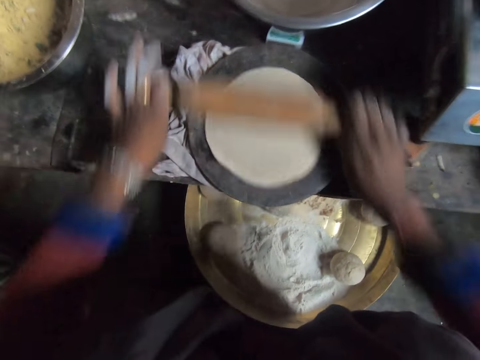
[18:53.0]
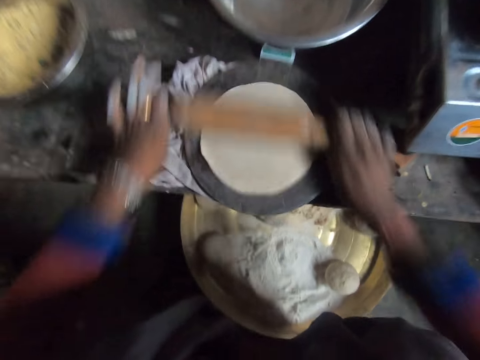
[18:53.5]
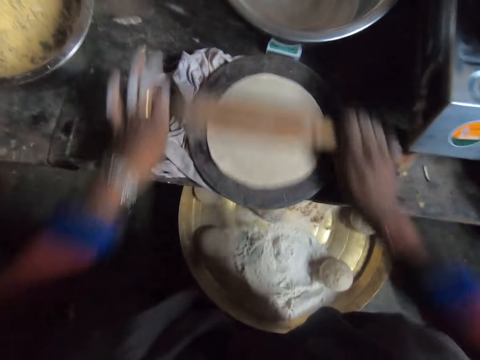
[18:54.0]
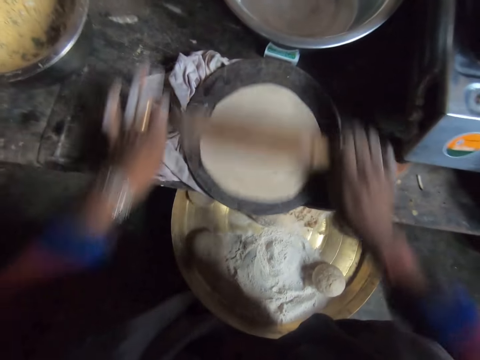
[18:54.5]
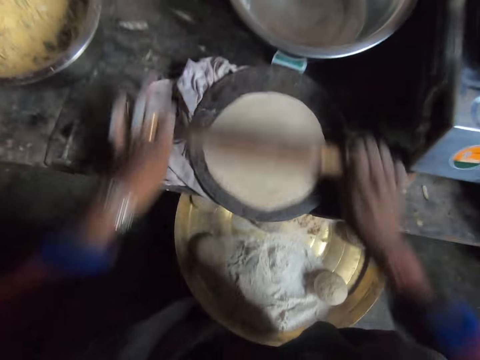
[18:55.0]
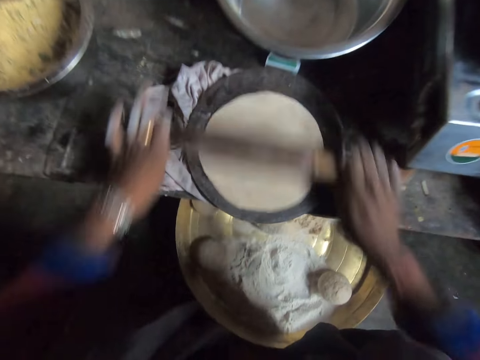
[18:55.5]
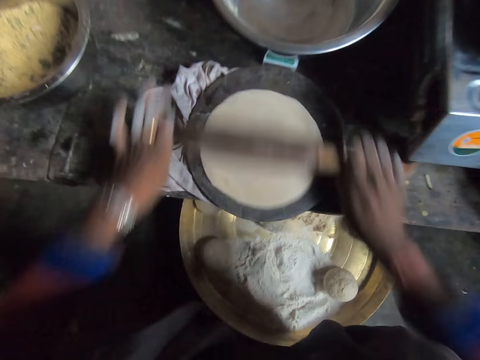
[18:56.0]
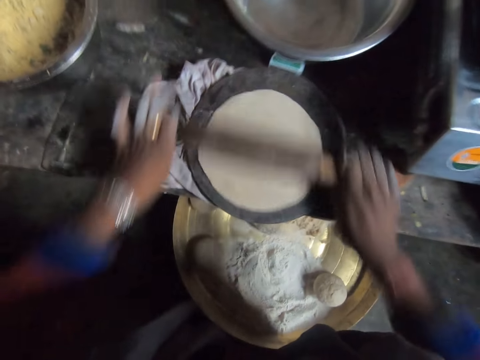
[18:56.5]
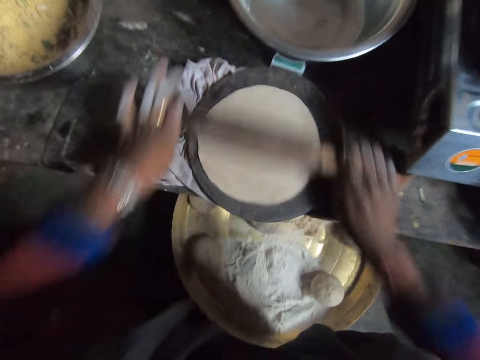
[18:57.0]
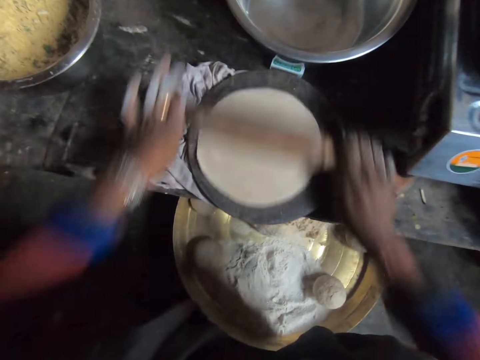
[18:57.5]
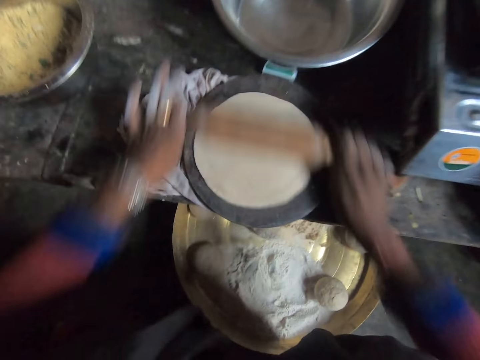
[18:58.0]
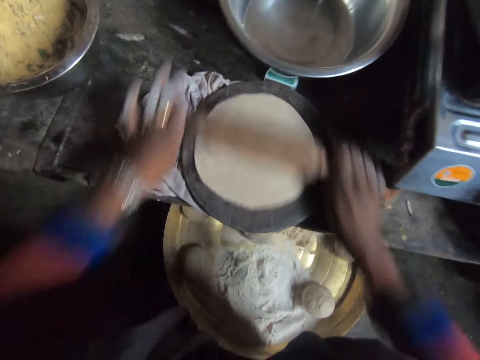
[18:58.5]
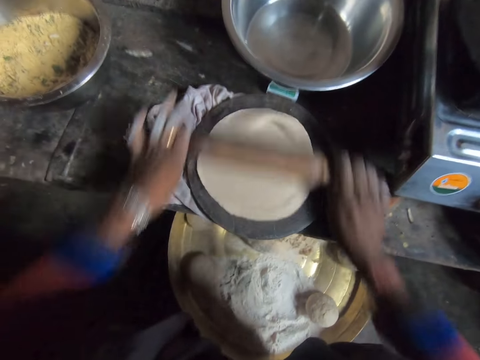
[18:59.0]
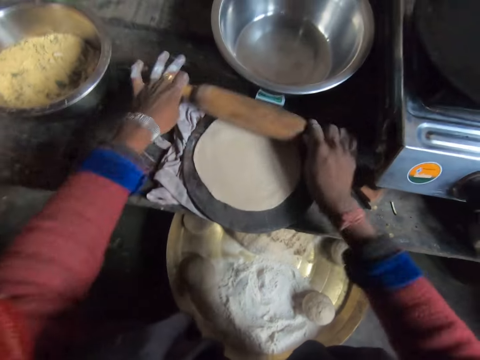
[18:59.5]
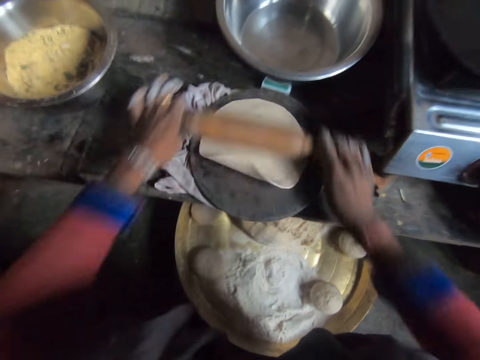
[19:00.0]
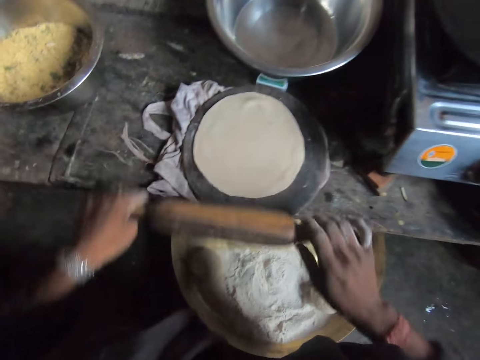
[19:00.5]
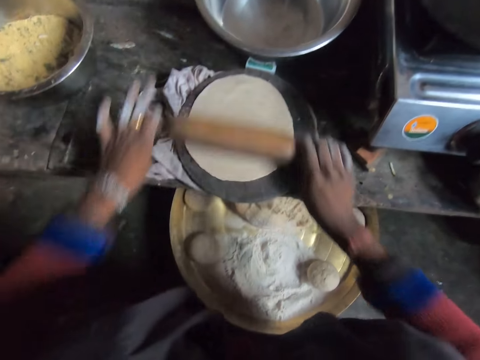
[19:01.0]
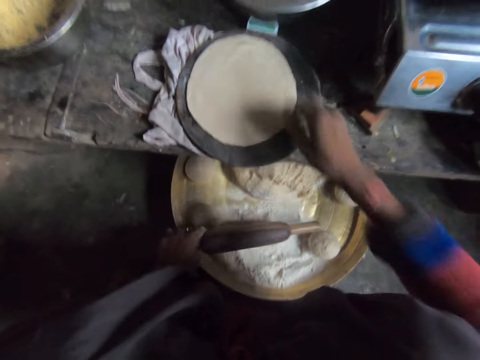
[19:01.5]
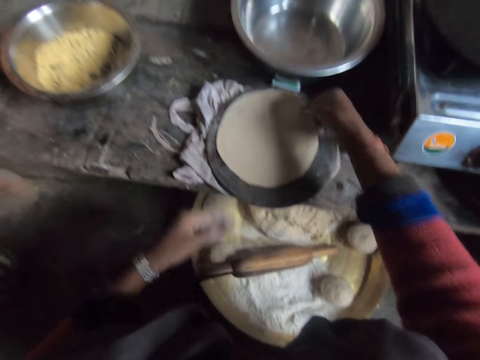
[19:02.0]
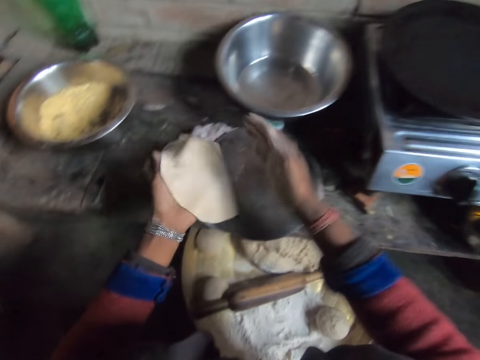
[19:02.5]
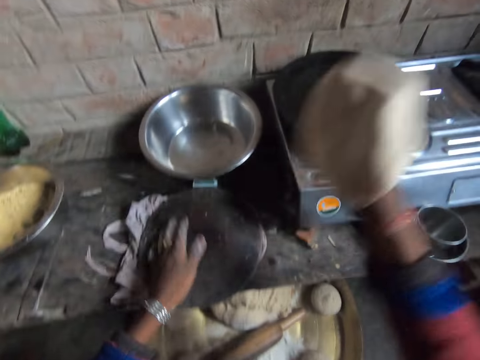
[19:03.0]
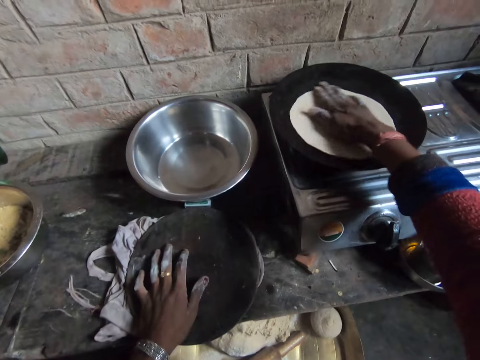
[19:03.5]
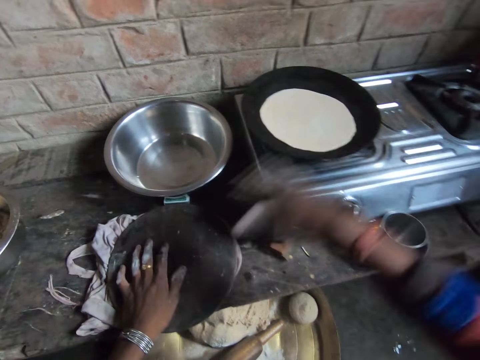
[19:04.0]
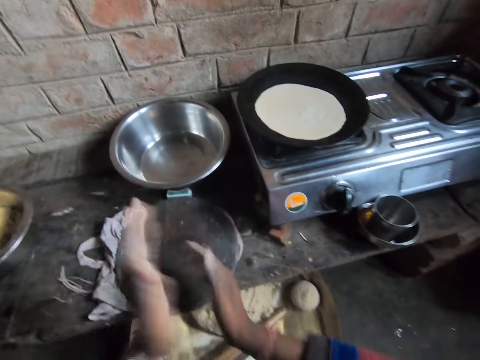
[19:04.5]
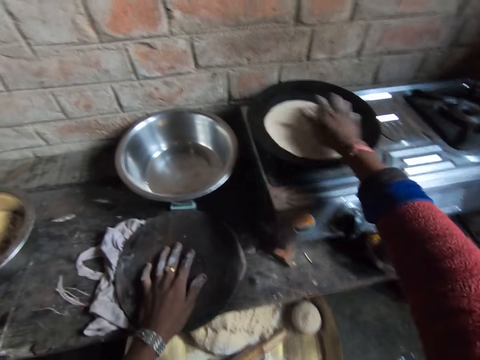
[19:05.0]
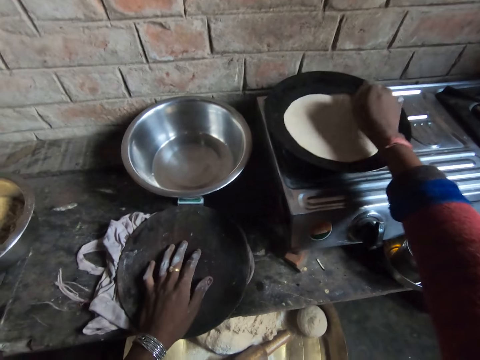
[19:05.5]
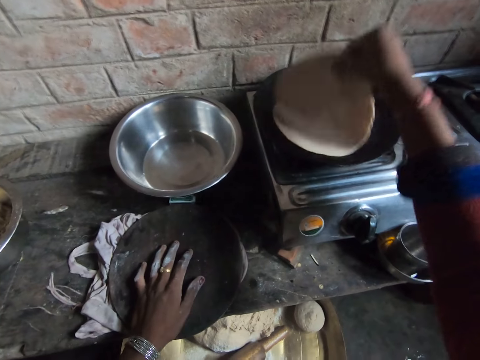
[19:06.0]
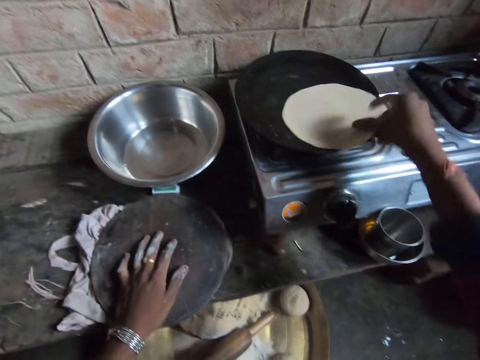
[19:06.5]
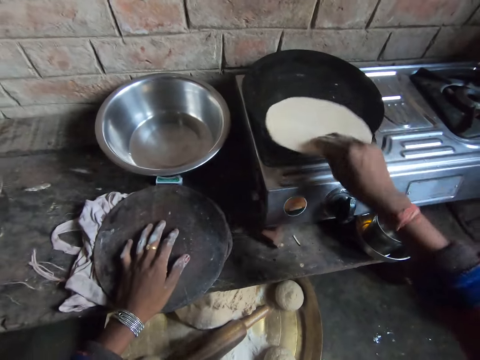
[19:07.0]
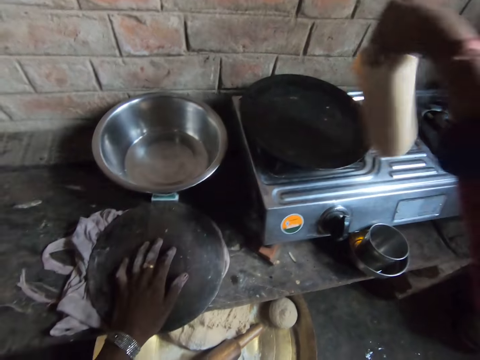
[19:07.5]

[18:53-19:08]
The camera wearer puts down a dough roller in a tray. She picks up a dough. She moves the dough to her left hand. She moves the dough to her right hand. She places the dough on the burner. She puts a hand on a rolling board. She rubs hands together. She adjusts the dough on the burner with a hand.

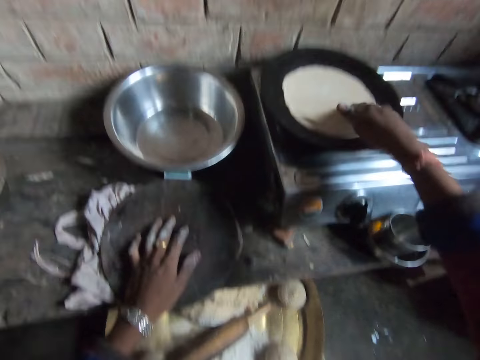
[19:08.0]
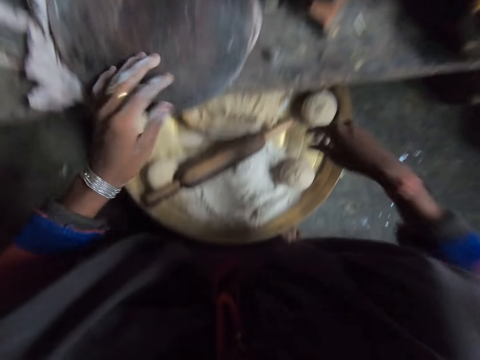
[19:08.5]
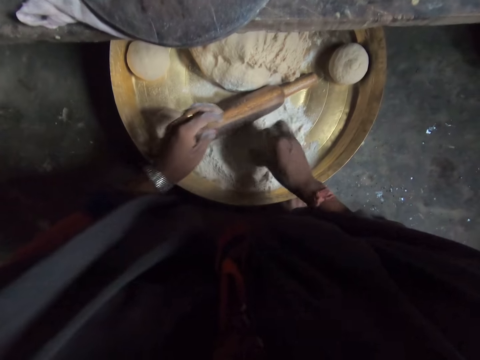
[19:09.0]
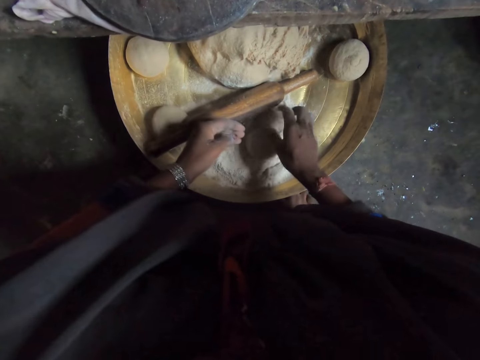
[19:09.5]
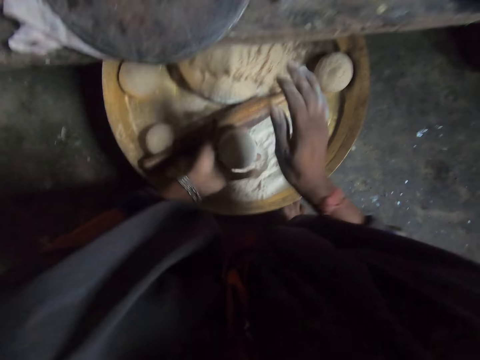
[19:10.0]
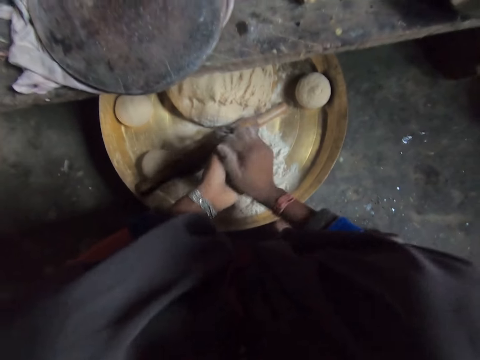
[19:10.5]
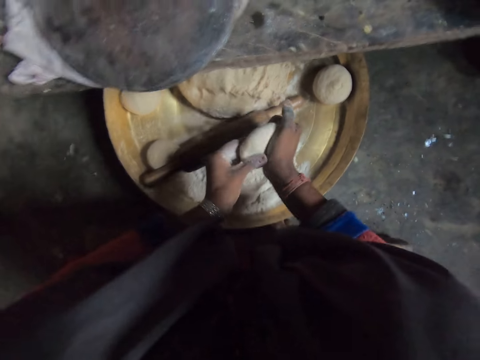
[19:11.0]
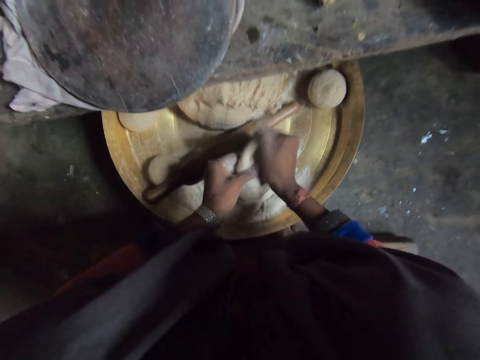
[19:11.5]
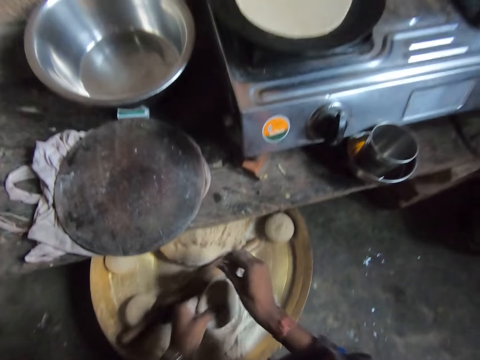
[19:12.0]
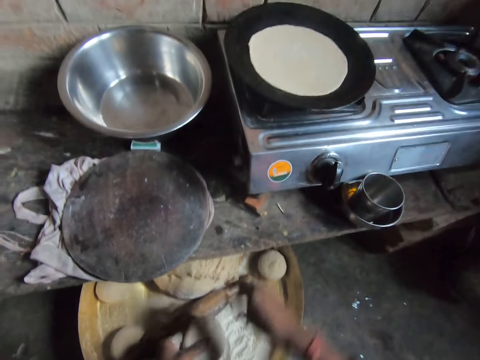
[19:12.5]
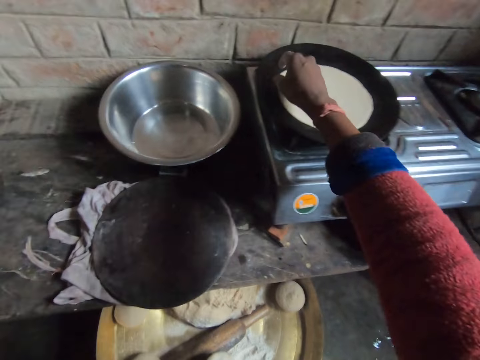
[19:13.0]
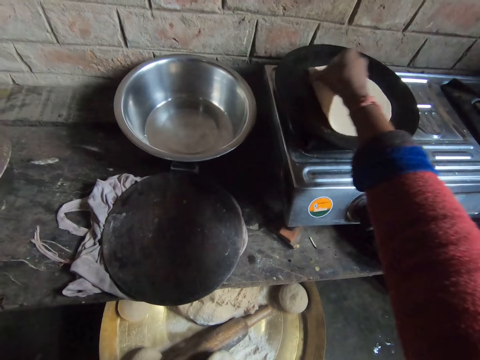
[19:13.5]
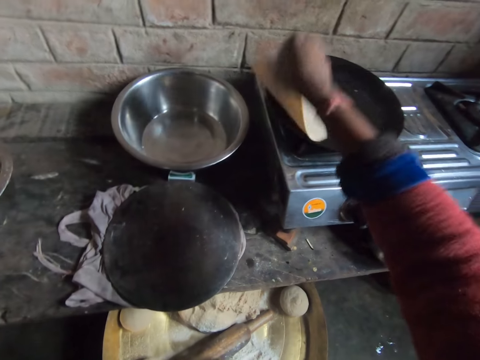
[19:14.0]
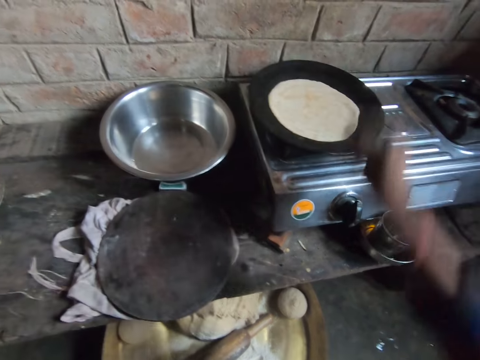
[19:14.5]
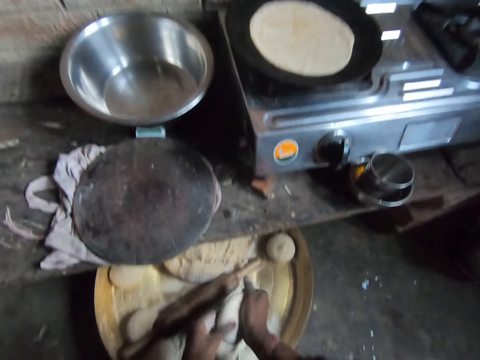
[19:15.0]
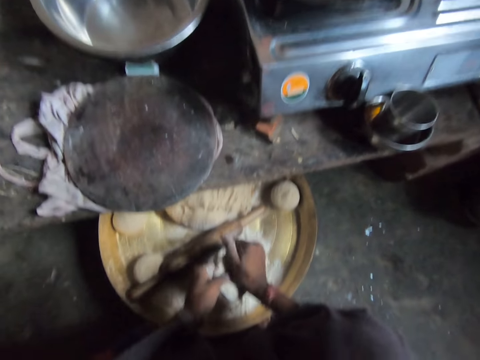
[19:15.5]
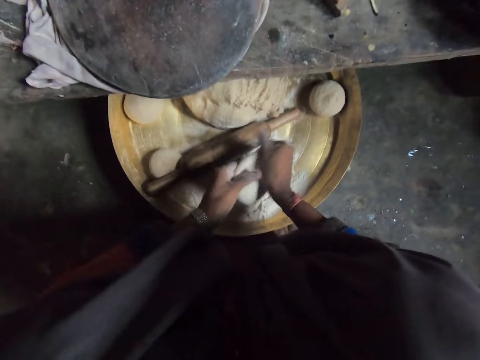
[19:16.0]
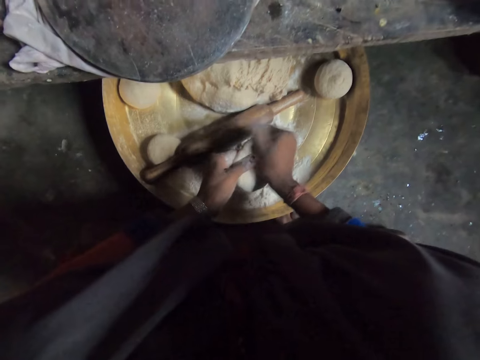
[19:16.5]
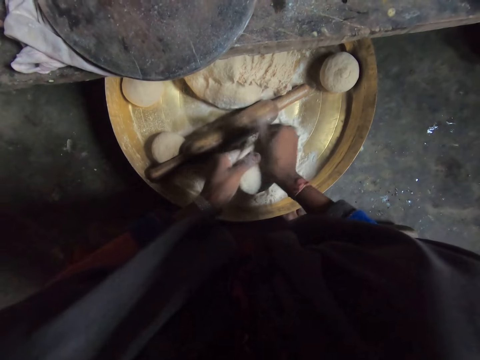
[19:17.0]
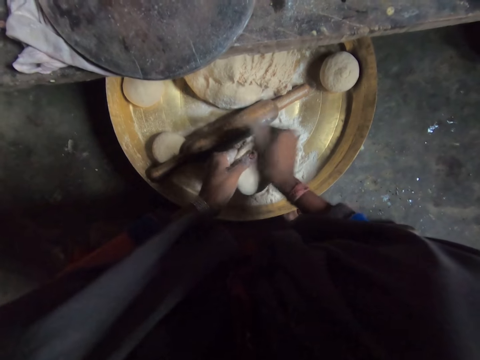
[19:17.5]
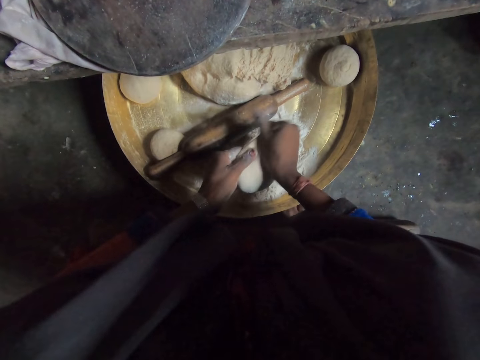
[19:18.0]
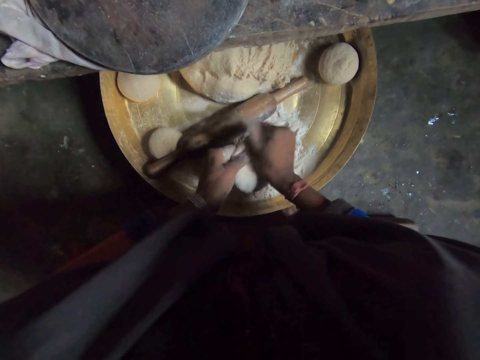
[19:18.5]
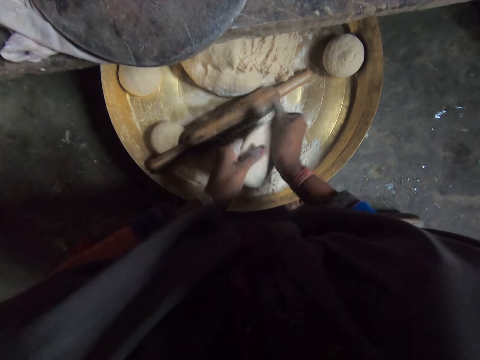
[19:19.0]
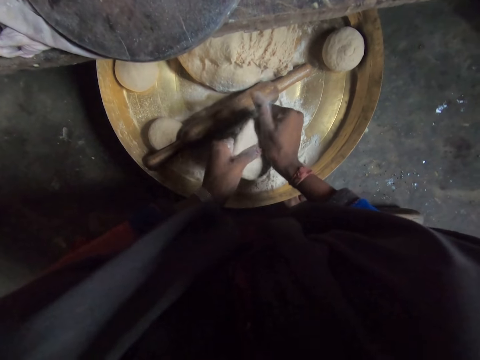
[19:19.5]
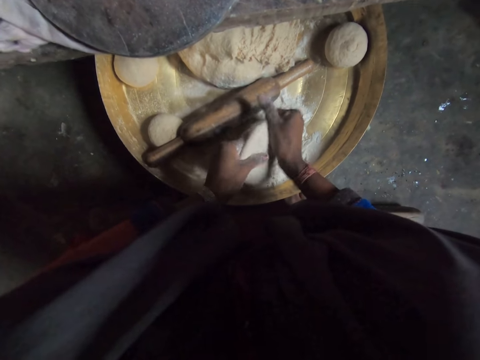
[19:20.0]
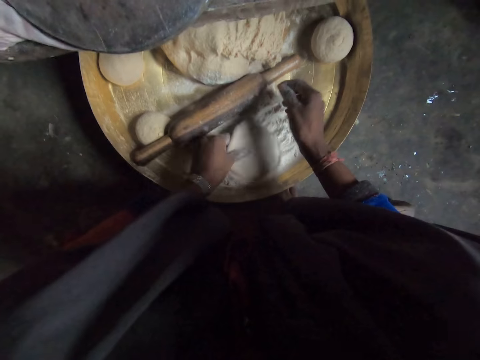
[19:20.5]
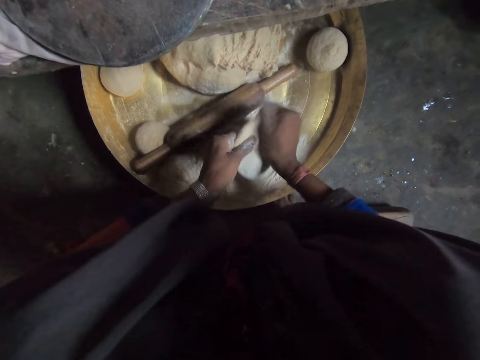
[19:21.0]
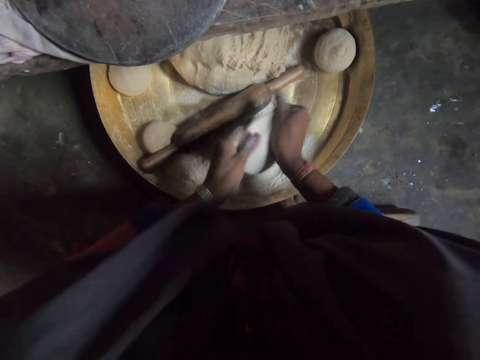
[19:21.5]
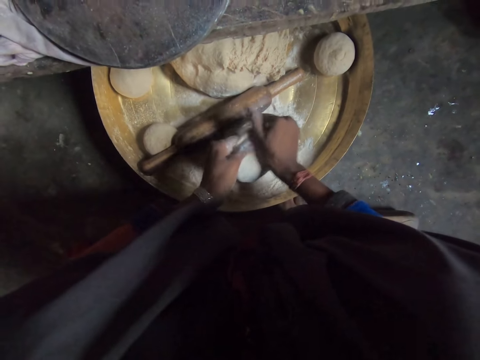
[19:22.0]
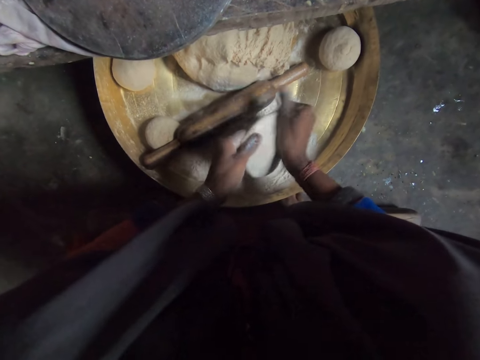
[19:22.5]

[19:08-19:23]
The camera wearer flips the dough. They turn a dough in flour in a tray. They knead the dough. They roll the dough with hands. They flip the dough on the burner. They knead the dough with hands. They put the dough in flour. They knead the dough with hands.
